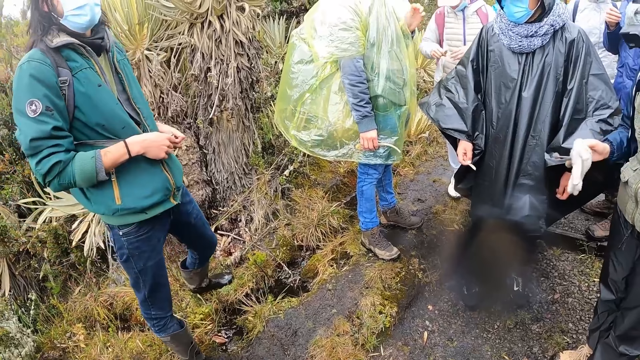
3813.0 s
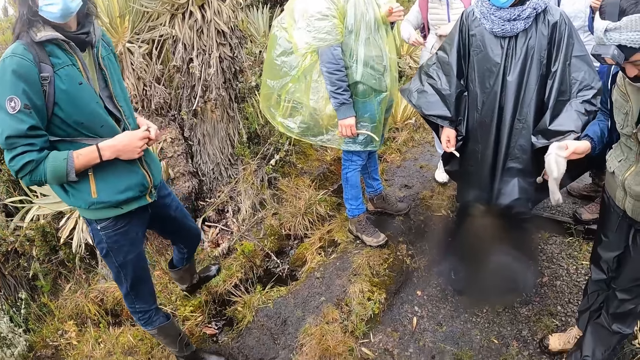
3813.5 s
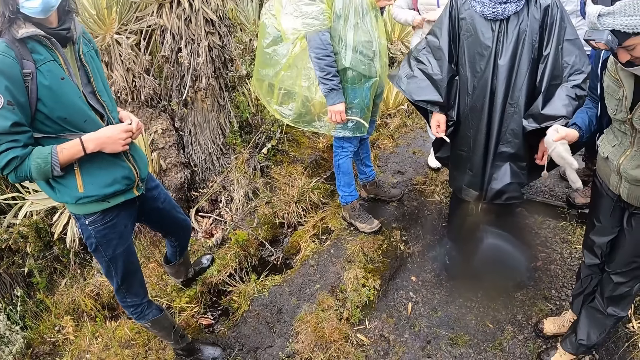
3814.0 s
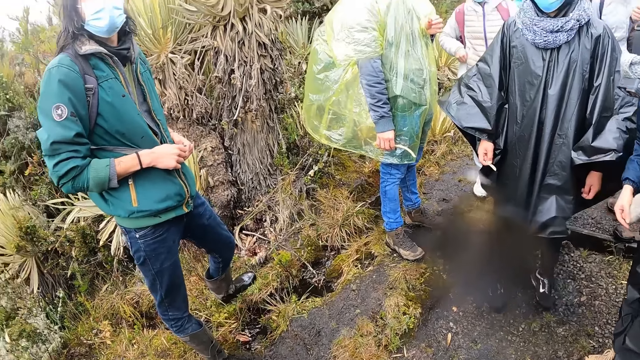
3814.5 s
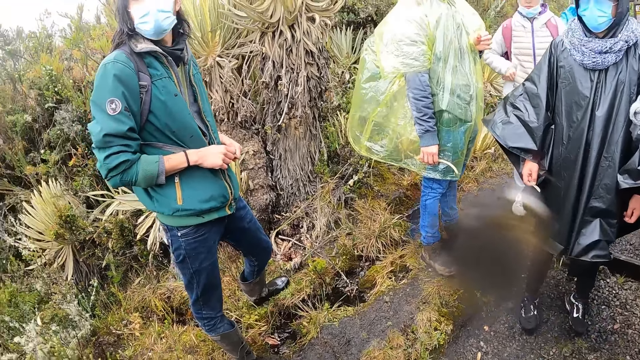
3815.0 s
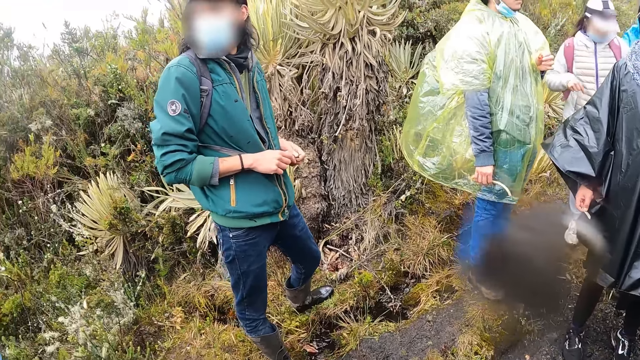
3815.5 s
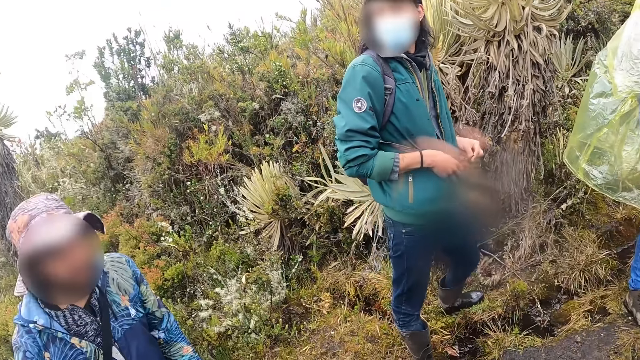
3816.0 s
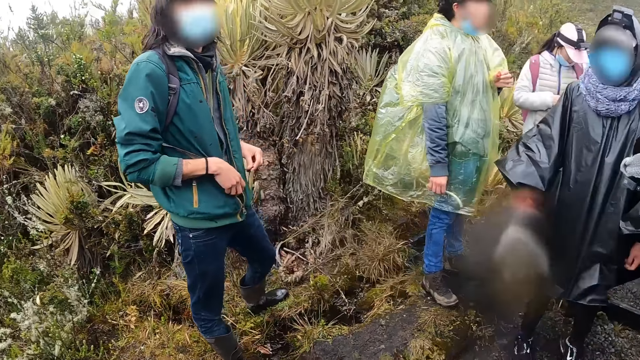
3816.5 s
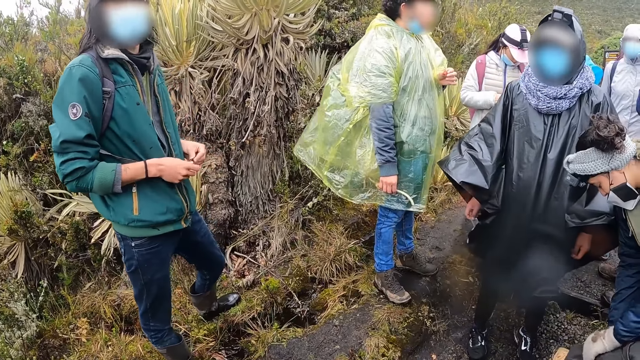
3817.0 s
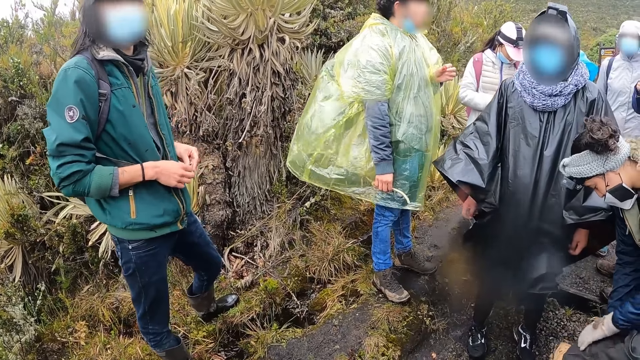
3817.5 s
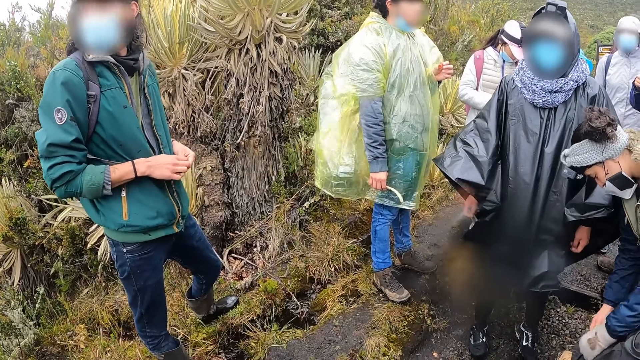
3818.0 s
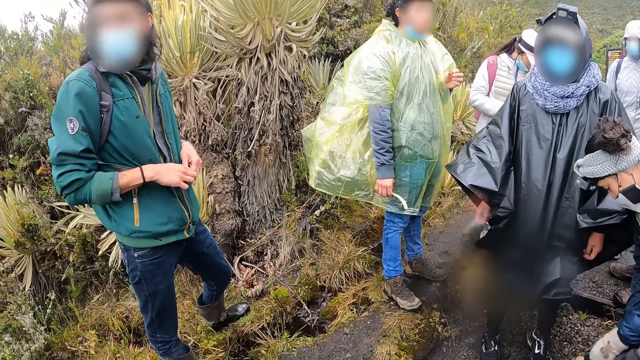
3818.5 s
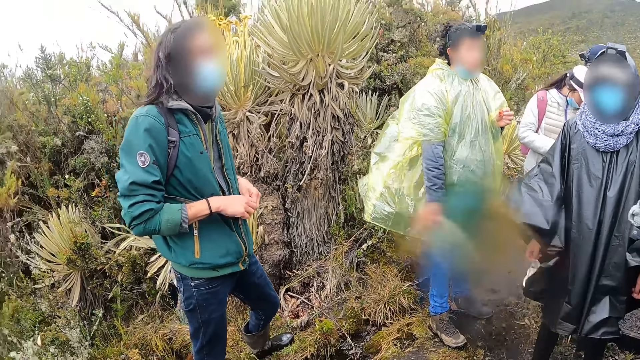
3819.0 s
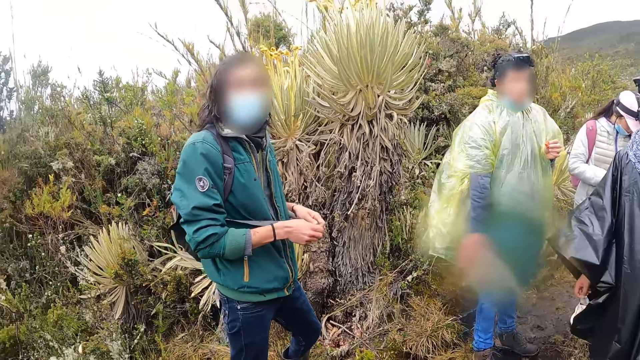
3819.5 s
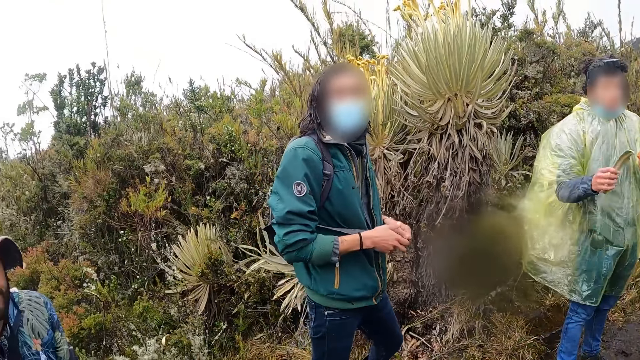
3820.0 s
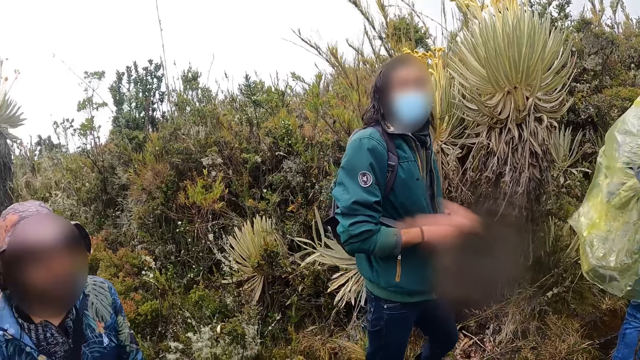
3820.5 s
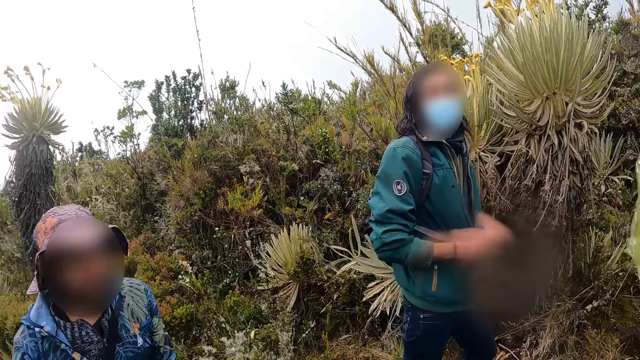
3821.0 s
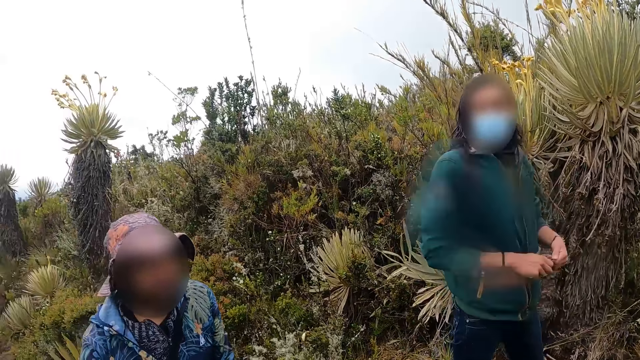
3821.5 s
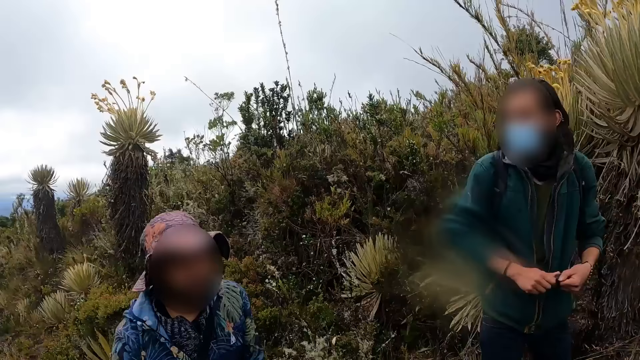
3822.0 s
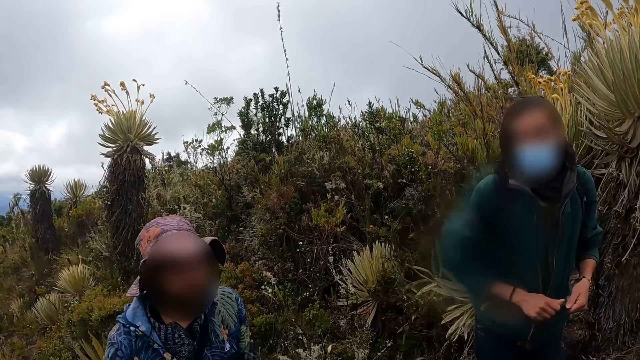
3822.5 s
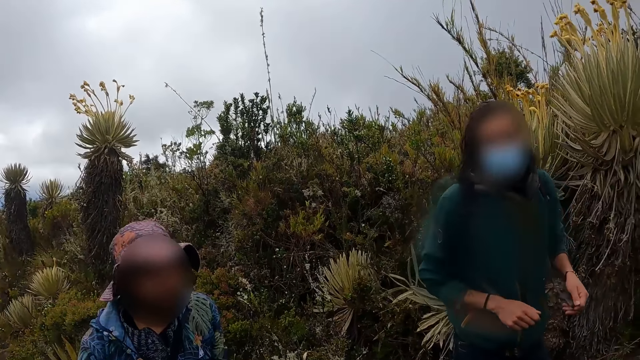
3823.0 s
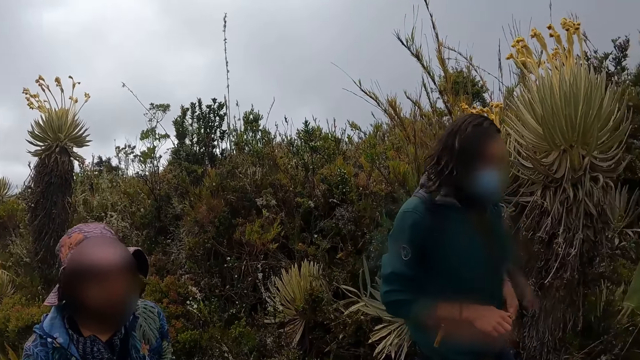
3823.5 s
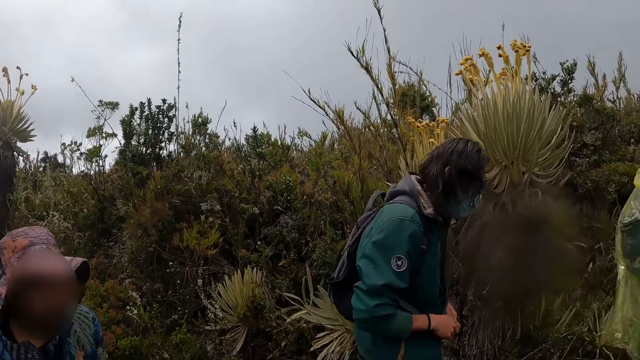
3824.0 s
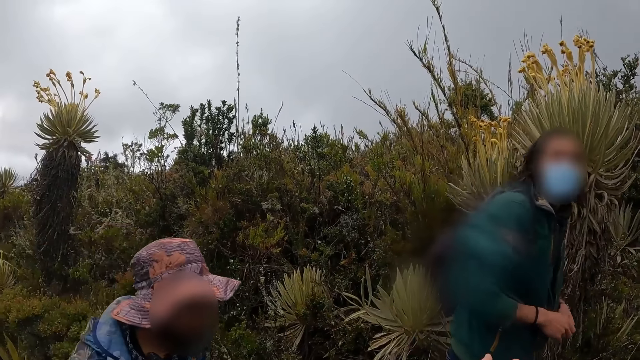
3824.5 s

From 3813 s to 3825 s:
The camera wearer looks around.

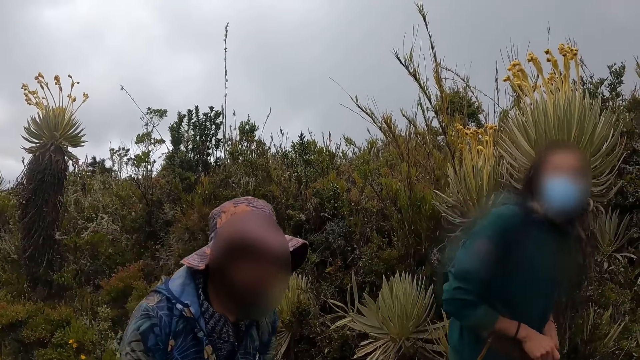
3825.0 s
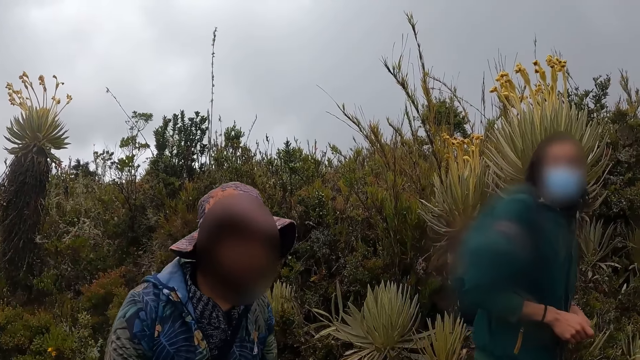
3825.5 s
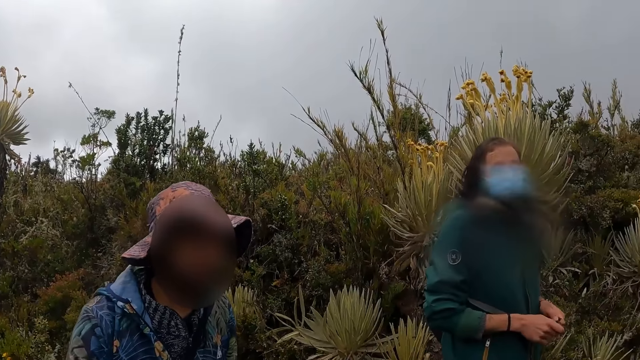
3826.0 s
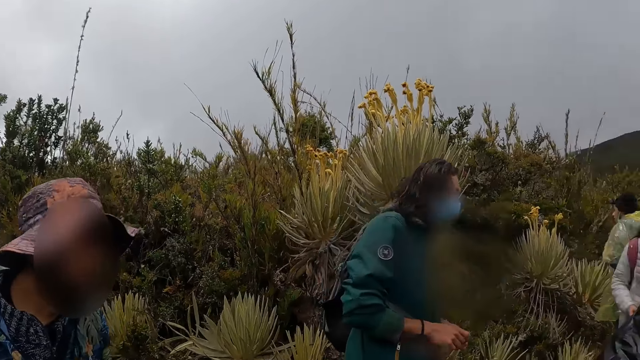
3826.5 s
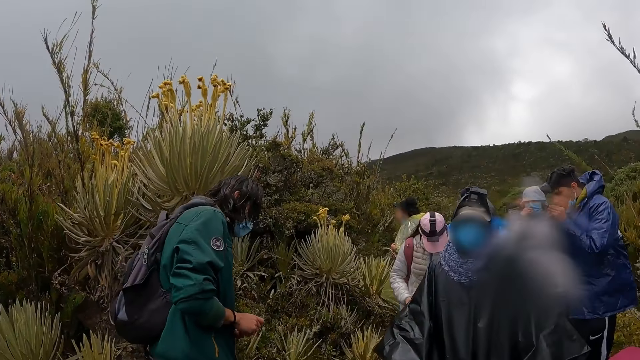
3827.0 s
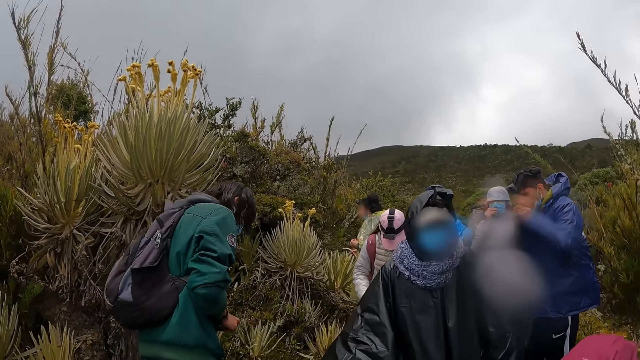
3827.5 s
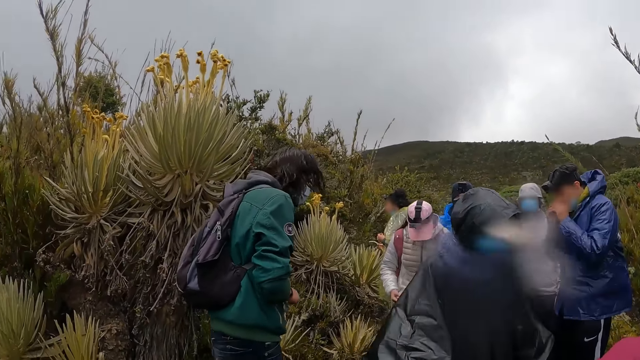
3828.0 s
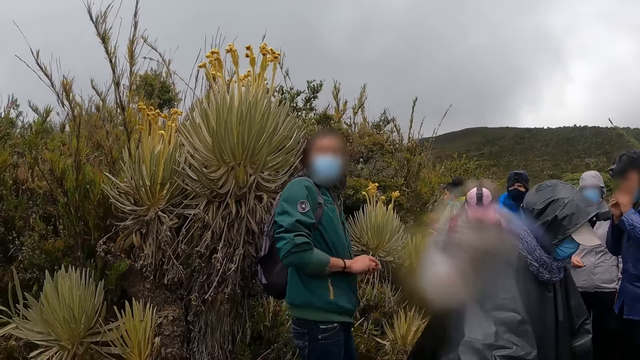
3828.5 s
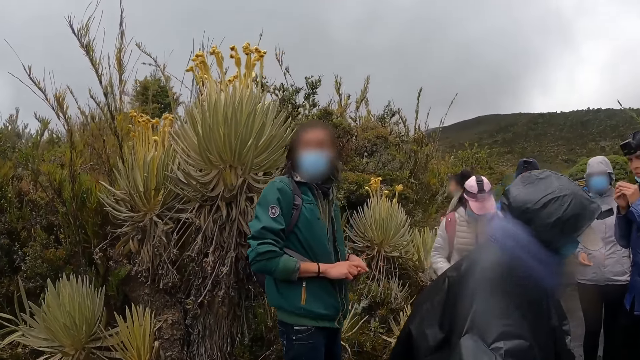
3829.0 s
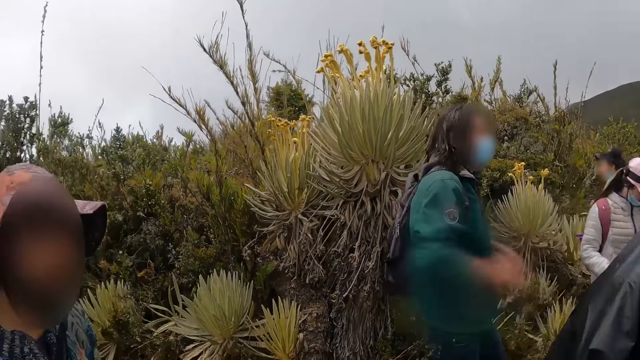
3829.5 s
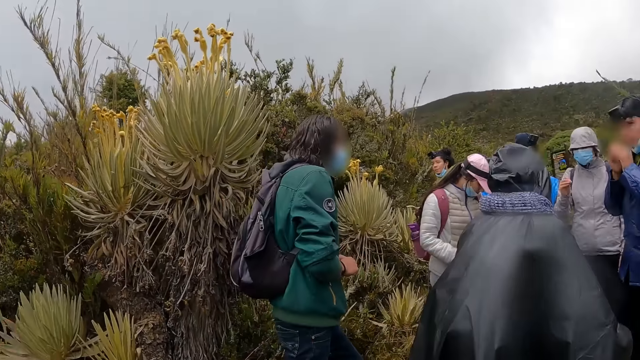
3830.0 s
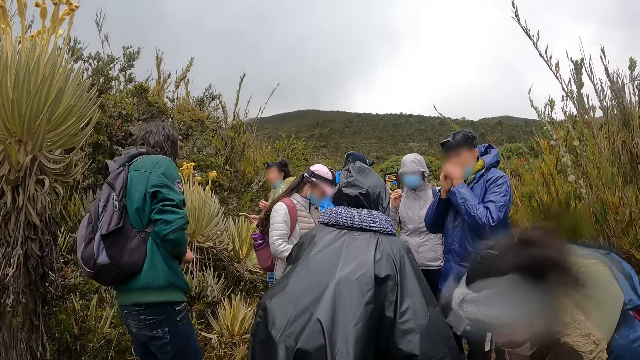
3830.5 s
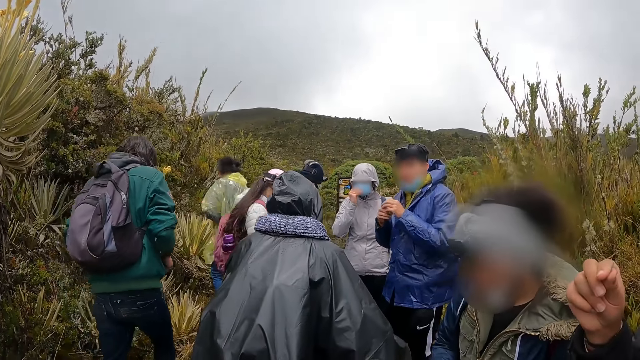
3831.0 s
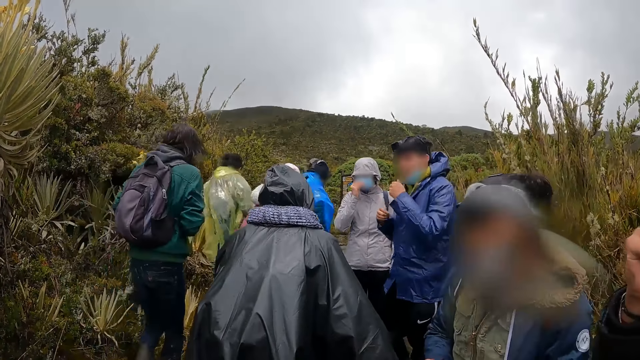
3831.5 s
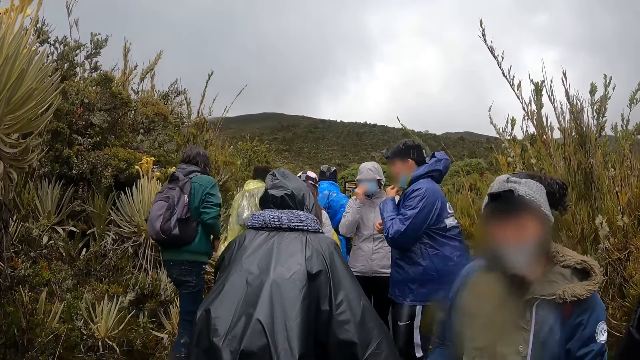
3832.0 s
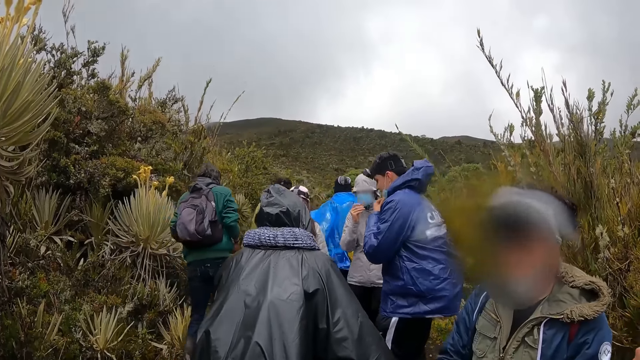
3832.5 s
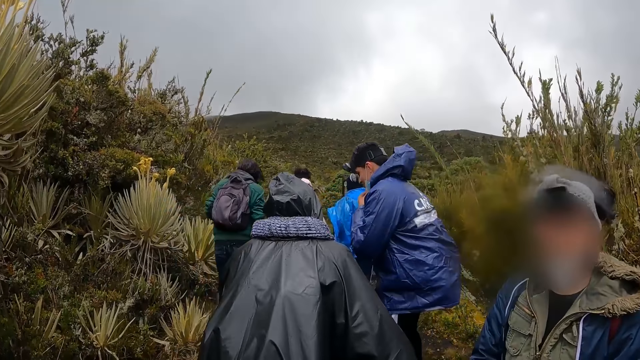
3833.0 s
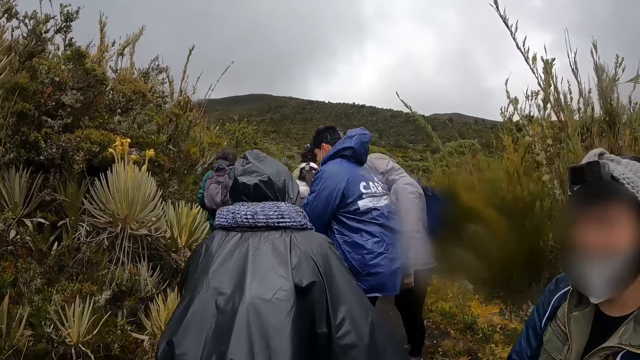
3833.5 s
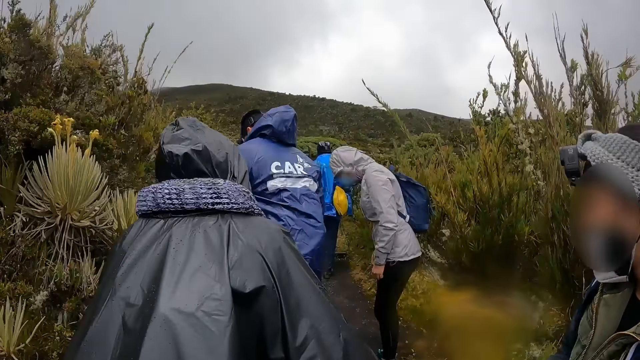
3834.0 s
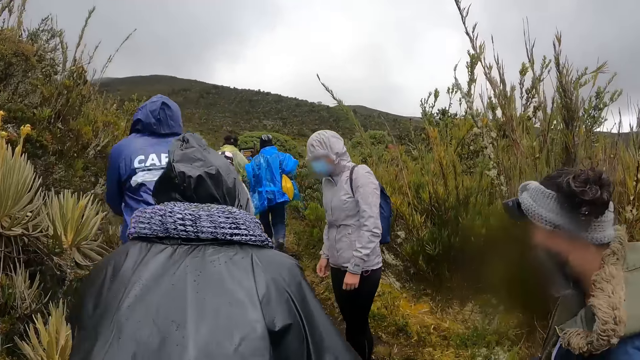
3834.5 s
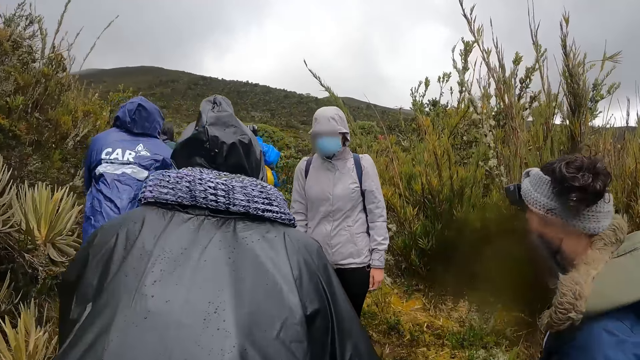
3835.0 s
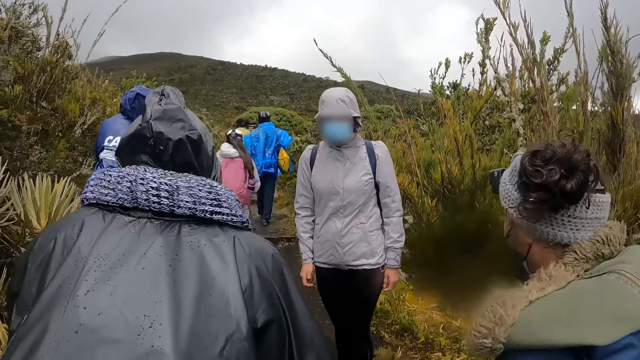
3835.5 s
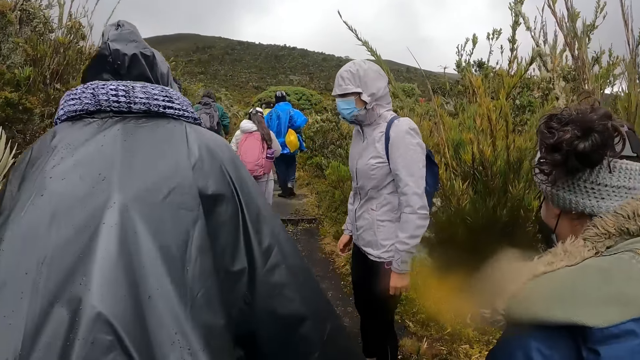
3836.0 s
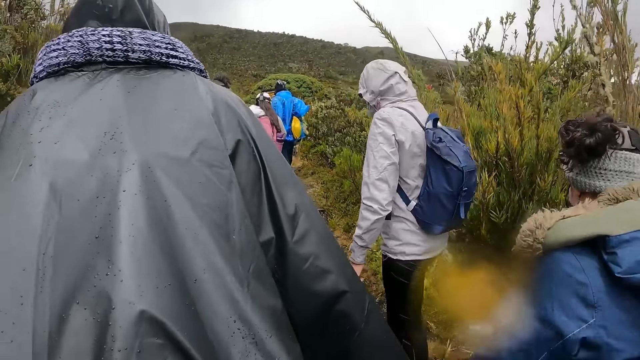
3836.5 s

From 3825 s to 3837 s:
The camera wearer climbs a mountain with the group of people.
